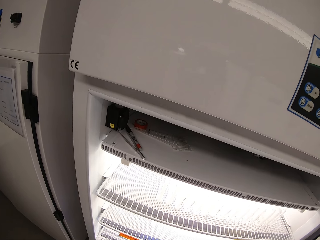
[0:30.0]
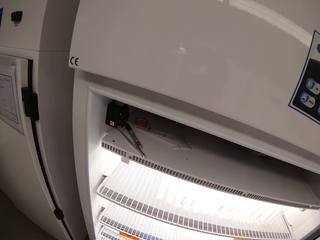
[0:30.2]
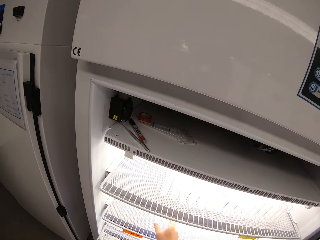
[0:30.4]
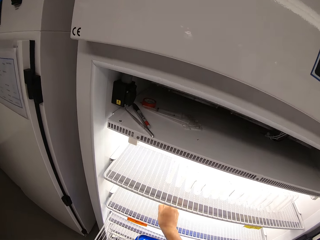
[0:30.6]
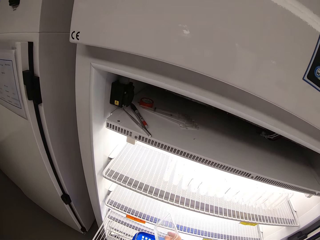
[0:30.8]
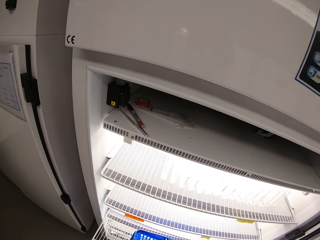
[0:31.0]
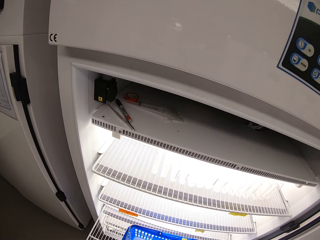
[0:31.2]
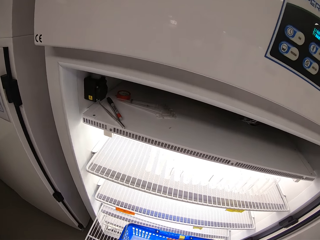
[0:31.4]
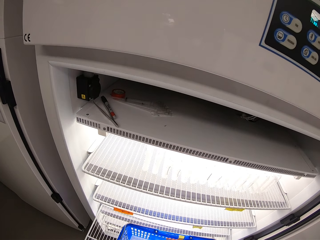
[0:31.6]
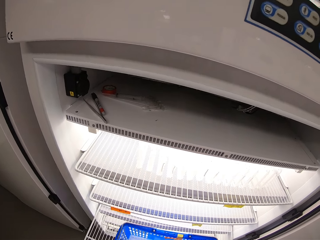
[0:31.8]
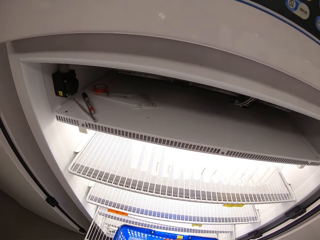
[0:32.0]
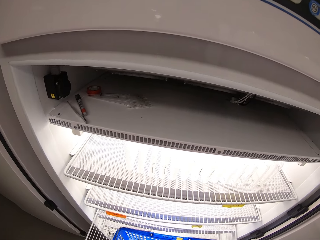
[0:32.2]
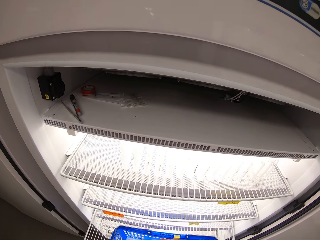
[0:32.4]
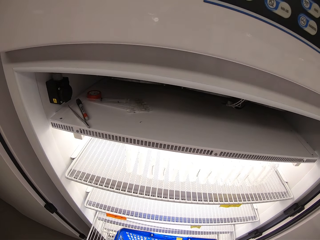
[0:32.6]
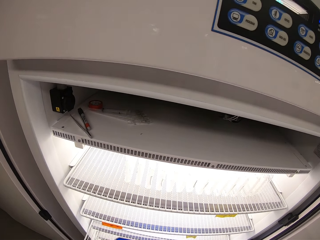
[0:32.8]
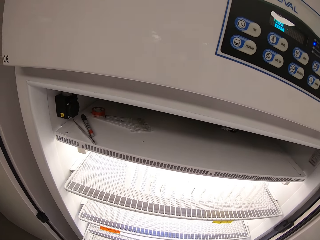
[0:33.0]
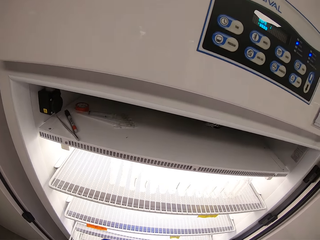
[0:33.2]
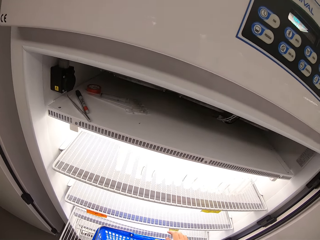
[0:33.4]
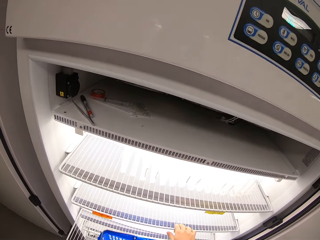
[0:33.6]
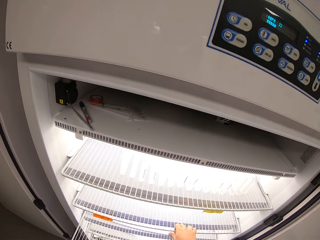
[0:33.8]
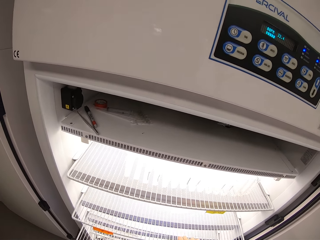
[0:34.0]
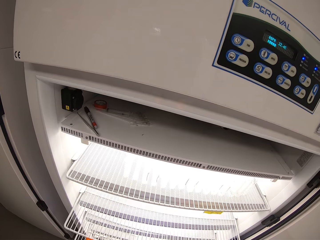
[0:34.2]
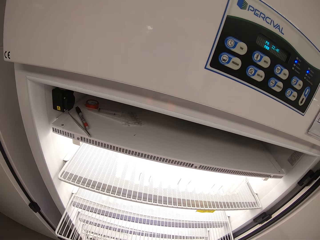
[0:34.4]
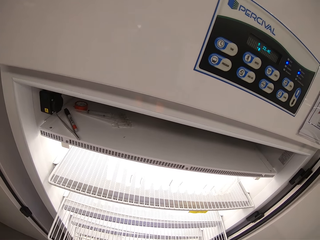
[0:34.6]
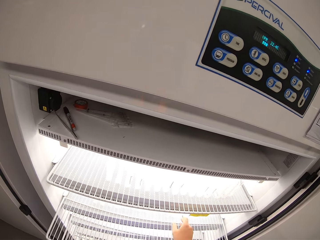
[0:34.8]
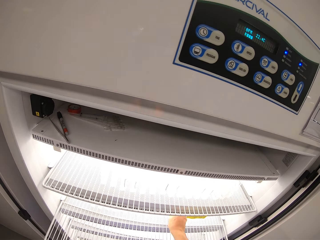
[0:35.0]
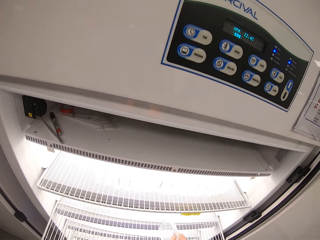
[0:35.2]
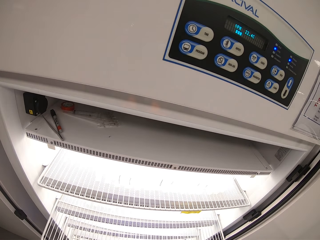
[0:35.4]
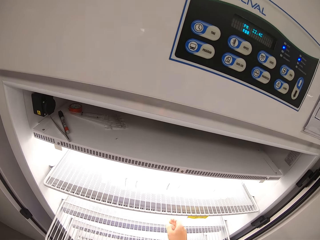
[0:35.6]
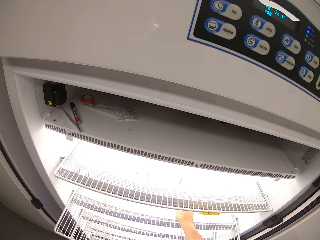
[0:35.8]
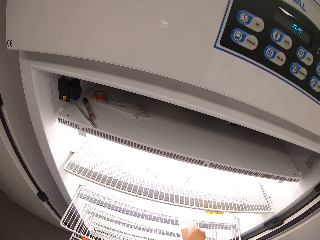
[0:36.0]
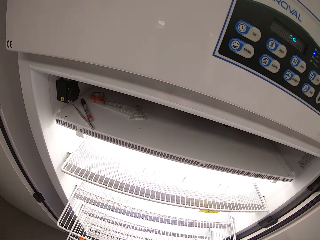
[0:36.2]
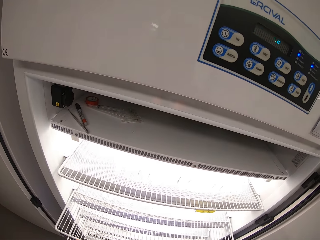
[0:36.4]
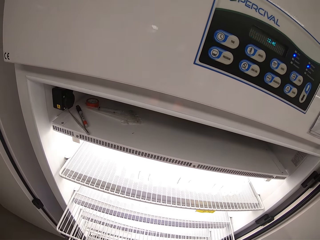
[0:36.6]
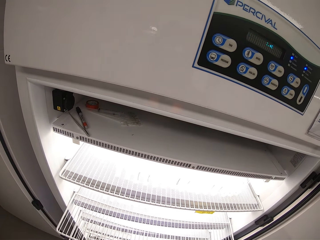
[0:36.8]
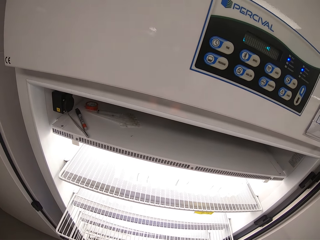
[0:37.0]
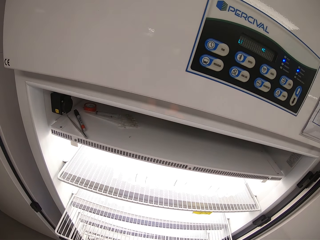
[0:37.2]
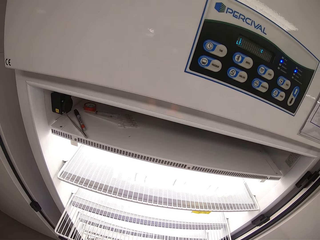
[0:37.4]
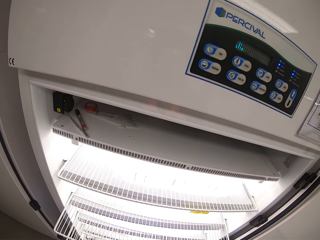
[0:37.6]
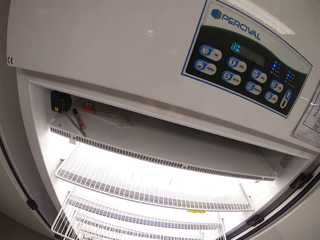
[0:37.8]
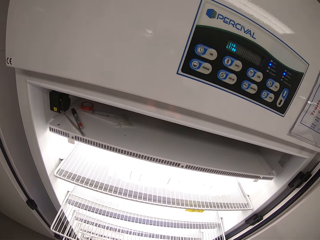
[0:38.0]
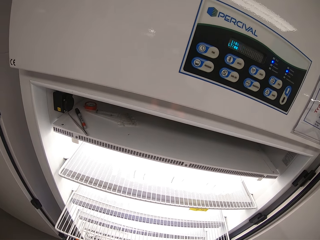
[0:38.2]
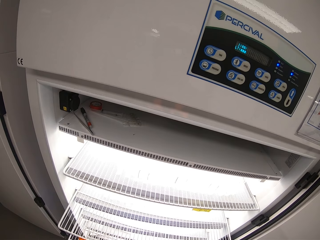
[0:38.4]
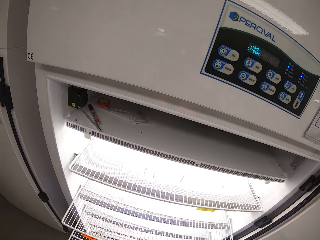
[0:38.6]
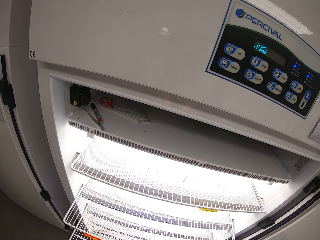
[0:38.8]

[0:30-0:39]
The camera wearer removes a drug from the medical refrigerator with his right hand. He puts the drug in the blue basket with his right hand. He removes a drug from the medical refrigerator with his right hand. He puts the drug in the blue basket with his right hand. He pulls the medical refrigerator middle shelf with his right hand. He removes a drug from the medical refrigerator with his right hand. He puts the drug in the blue basket with his right hand. He removes a drug from the medical refrigerator with his right hand. He puts the drug in the blue basket with his right hand.

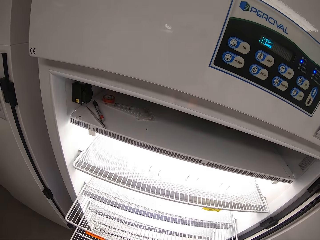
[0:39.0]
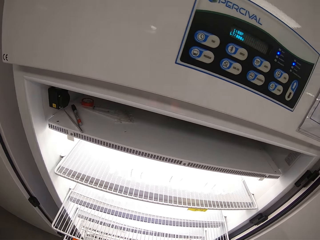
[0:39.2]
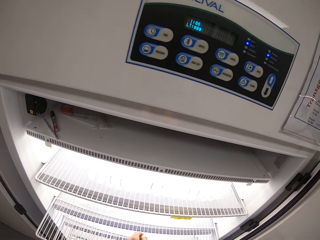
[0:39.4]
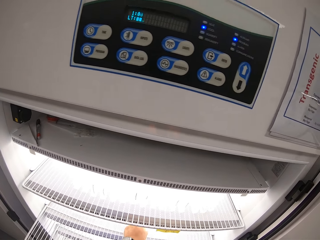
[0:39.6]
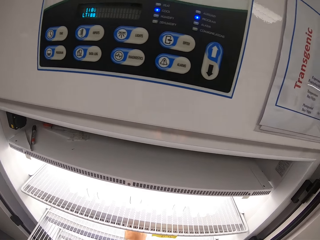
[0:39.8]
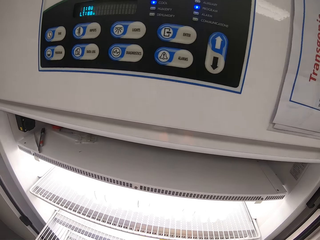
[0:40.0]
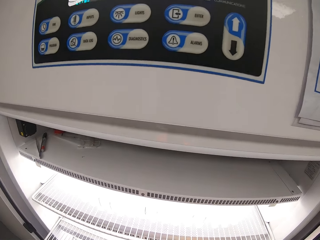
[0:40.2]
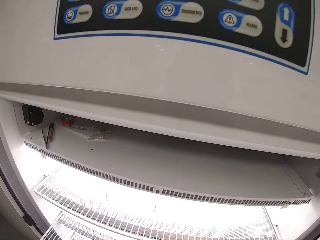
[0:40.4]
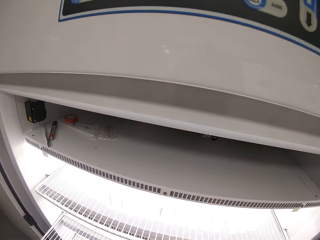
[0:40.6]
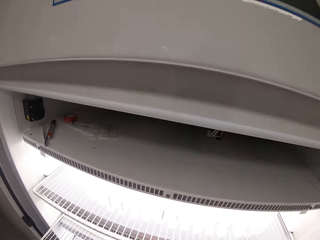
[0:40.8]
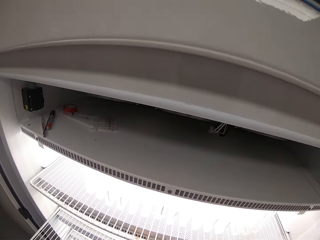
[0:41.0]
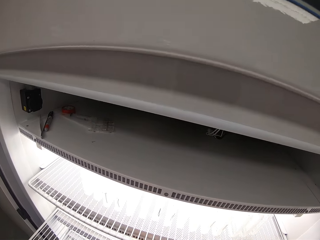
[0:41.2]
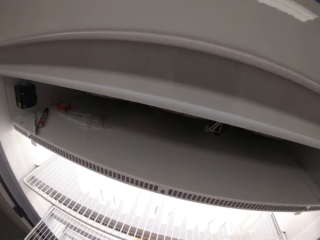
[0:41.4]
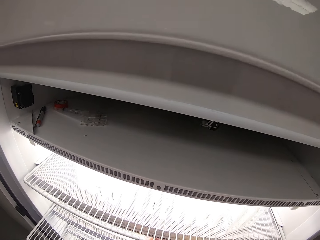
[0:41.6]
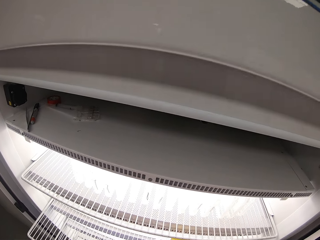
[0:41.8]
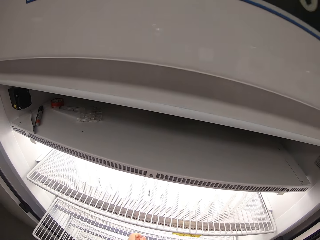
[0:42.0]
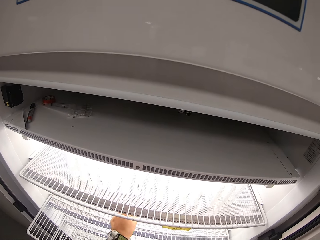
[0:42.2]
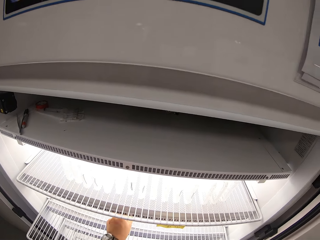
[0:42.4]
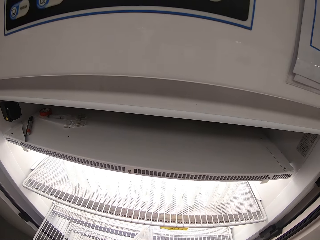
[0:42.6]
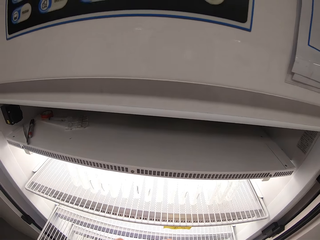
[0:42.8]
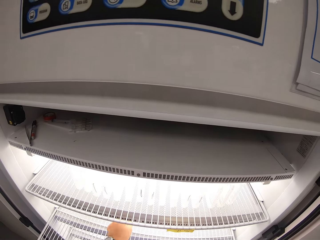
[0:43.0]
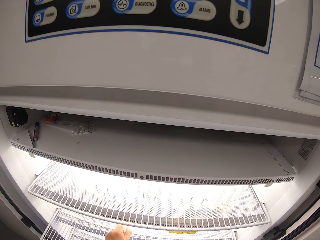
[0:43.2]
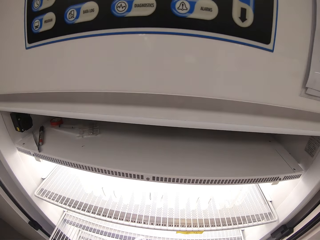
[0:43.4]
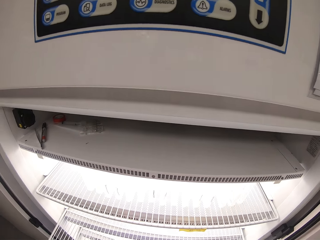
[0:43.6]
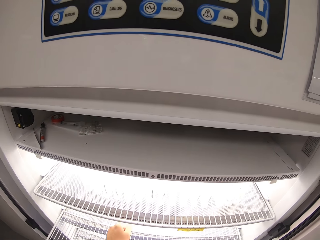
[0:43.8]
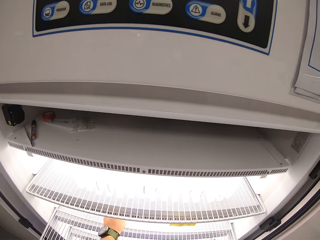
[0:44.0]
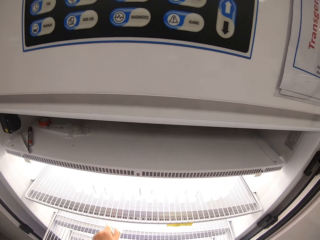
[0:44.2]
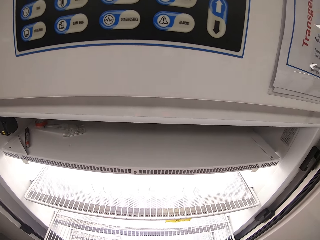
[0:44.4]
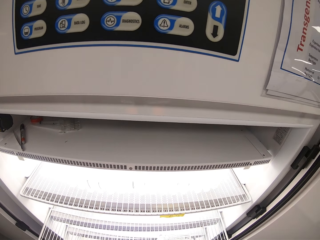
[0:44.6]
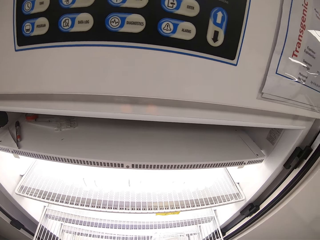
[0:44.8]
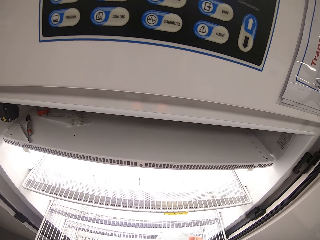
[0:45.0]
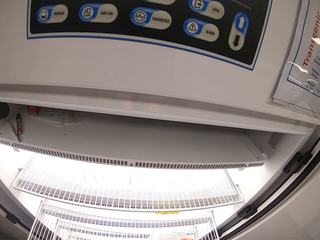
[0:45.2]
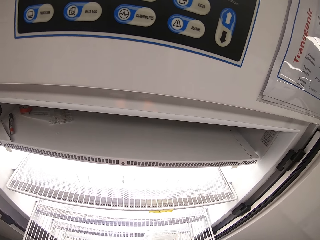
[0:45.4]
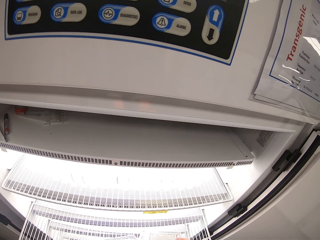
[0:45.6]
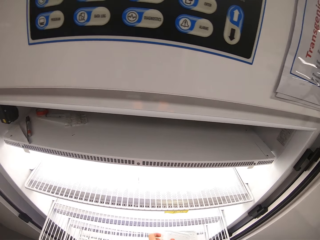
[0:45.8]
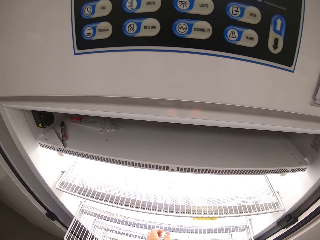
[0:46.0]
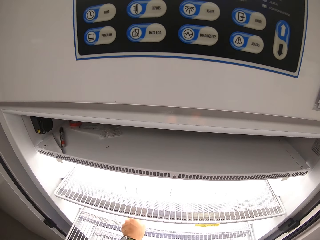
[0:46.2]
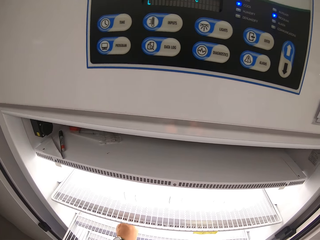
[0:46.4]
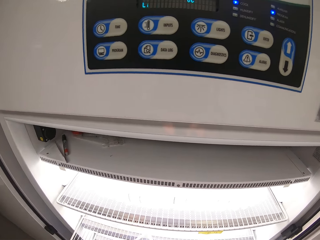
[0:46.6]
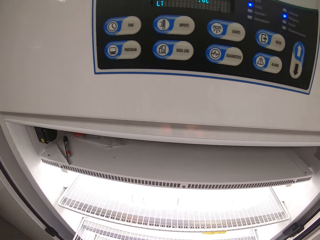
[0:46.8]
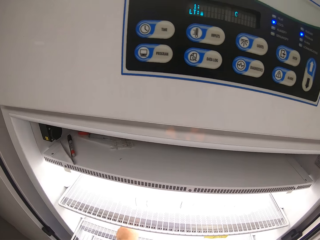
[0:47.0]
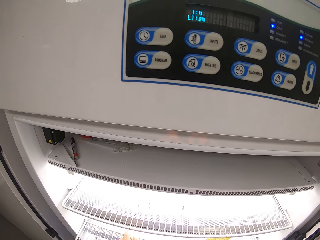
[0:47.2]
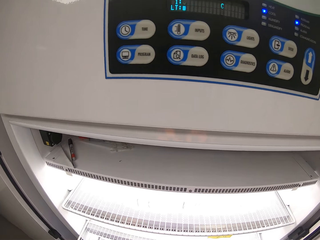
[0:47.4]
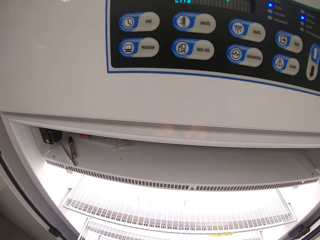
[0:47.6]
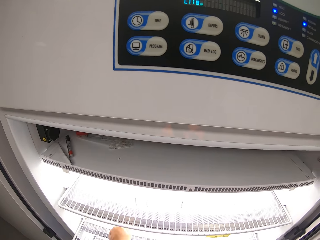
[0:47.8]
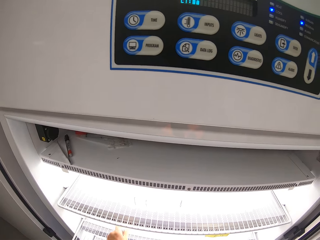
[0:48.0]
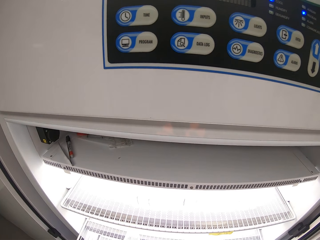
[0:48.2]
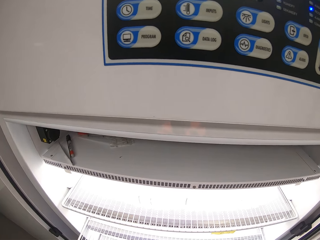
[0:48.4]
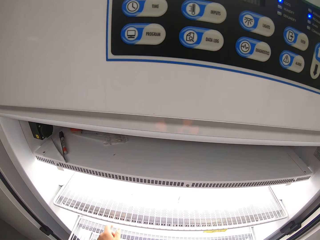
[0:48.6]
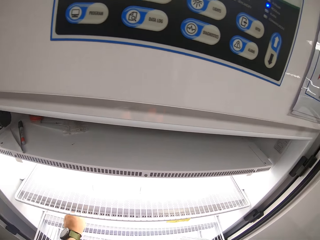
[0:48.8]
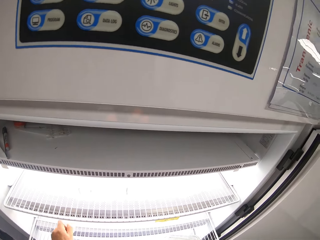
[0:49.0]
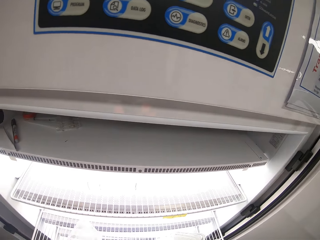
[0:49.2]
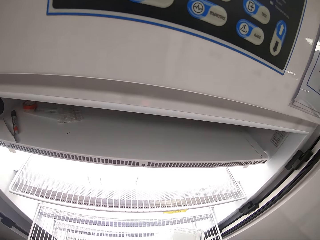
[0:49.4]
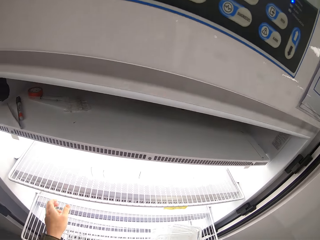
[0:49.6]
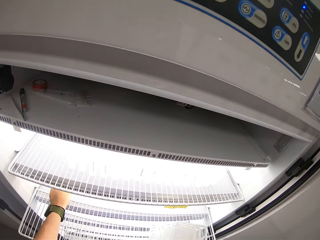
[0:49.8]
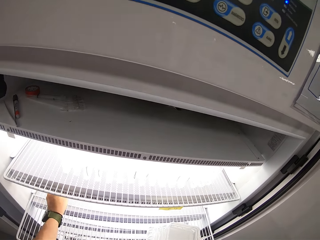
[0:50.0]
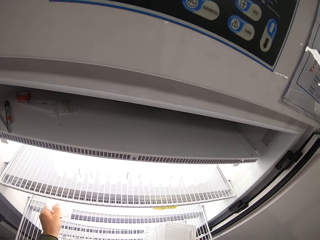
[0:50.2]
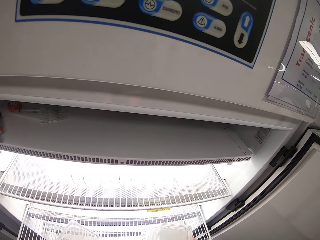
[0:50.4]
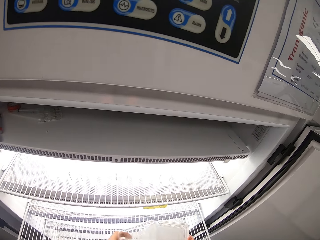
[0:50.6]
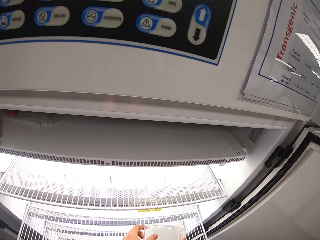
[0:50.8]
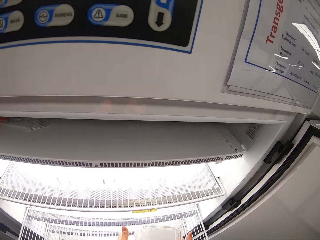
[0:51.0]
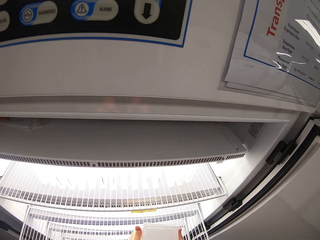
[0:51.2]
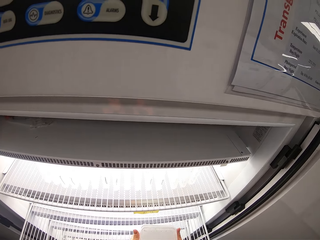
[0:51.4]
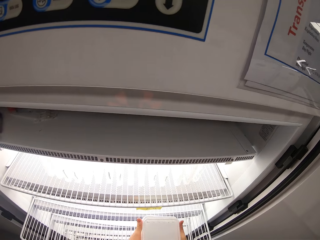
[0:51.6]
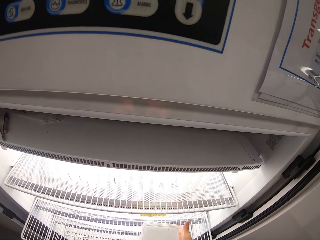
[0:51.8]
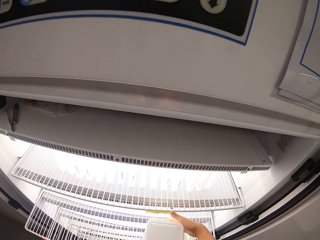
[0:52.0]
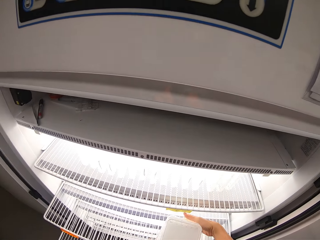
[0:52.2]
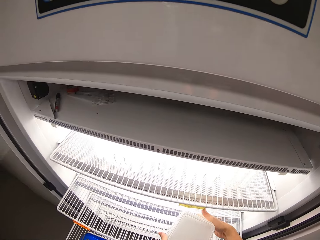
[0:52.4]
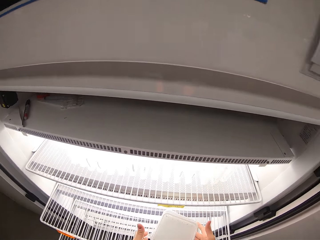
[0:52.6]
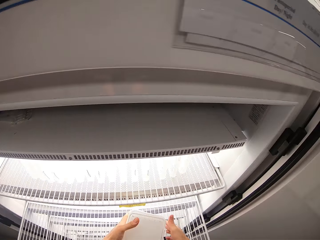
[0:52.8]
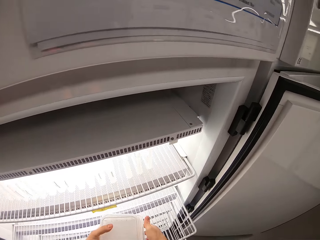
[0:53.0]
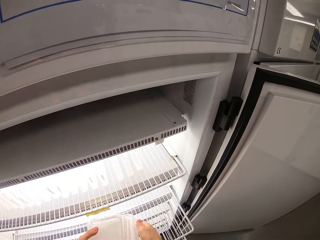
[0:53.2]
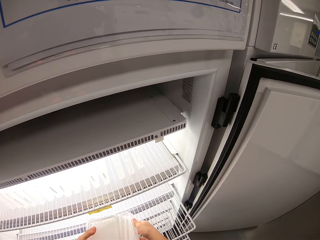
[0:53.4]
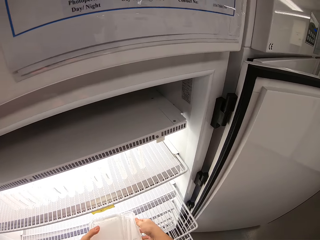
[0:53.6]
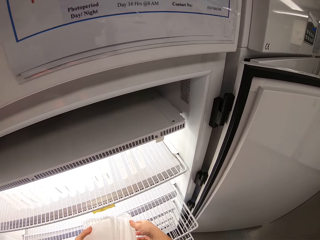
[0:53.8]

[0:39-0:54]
The camera wearer removes a drug from the medical refrigerator with his left hand. He does it again. He passes the drug to his right hand. He removes a drug from the medical refrigerator with his left hand. He passes the drug to his right hand. He removes a drug from the medical refrigerator with his left hand. He passes the drug to his right hand. He removes a drug from the medical refrigerator with his left hand. He passes the drug to his right hand. He removes a drug from the medical refrigerator with his left hand. He passes the drug to his right hand. He removes a drug from the medical refrigerator with his left hand. He passes the drug to his right hand. He removes a drug from the medical refrigerator with his left hand. He passes the drug to his right hand. He removes a drug from the medical refrigerator with his left hand. He passes the drug to his right hand. He straightens the pile of drugs with both hands.
